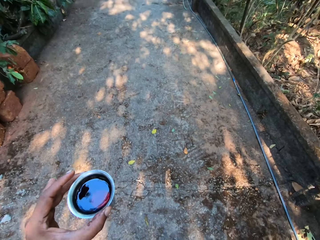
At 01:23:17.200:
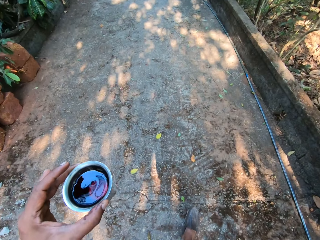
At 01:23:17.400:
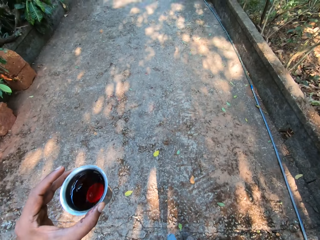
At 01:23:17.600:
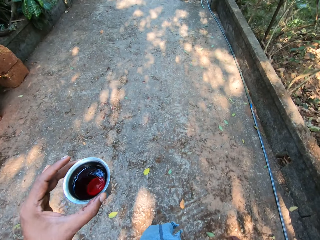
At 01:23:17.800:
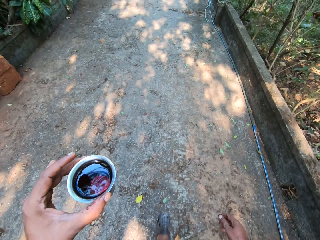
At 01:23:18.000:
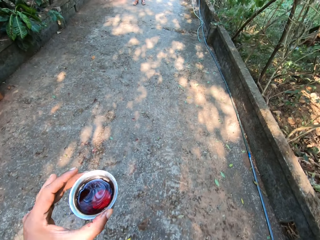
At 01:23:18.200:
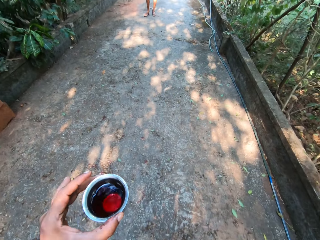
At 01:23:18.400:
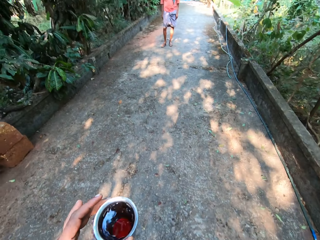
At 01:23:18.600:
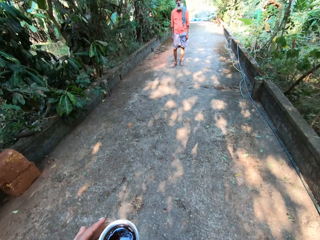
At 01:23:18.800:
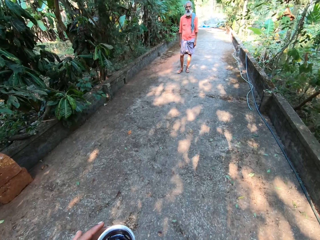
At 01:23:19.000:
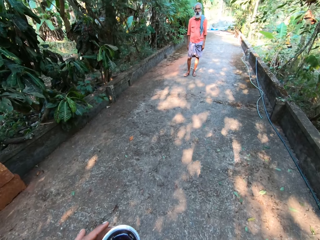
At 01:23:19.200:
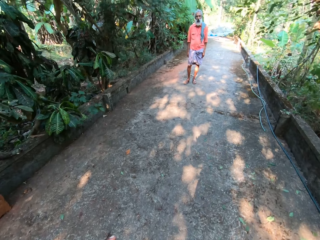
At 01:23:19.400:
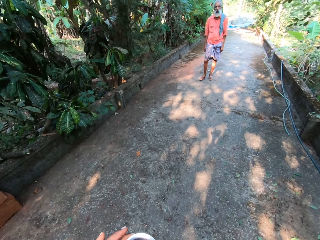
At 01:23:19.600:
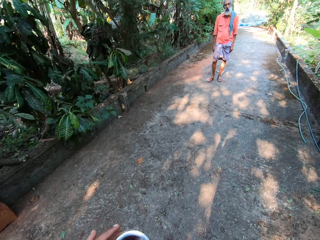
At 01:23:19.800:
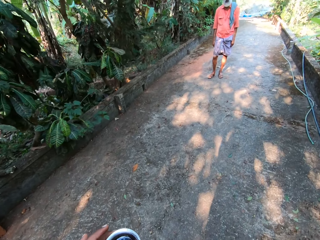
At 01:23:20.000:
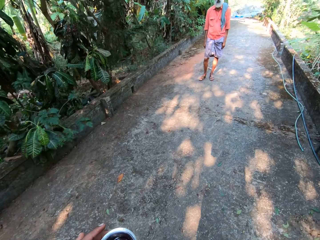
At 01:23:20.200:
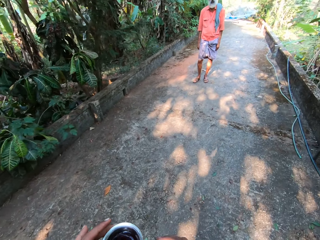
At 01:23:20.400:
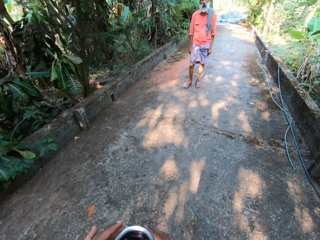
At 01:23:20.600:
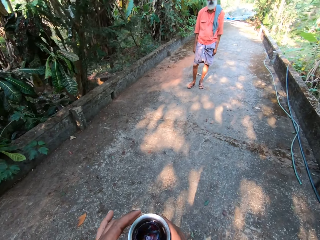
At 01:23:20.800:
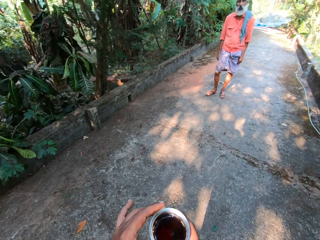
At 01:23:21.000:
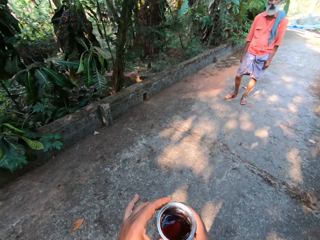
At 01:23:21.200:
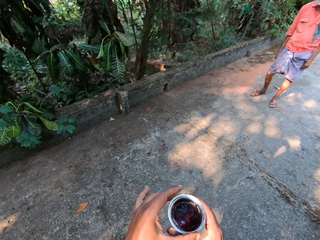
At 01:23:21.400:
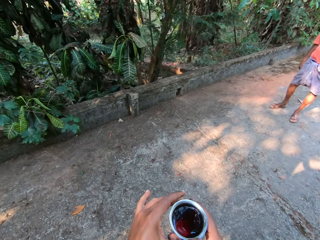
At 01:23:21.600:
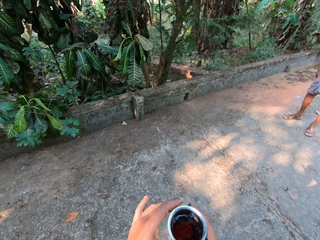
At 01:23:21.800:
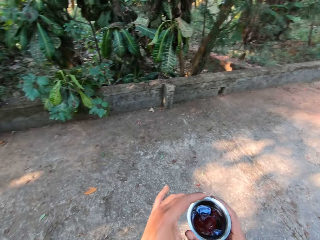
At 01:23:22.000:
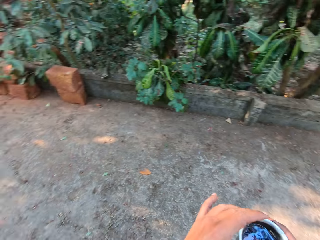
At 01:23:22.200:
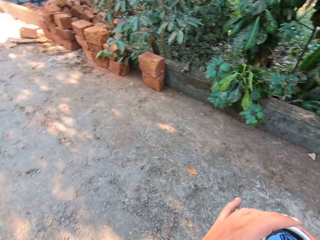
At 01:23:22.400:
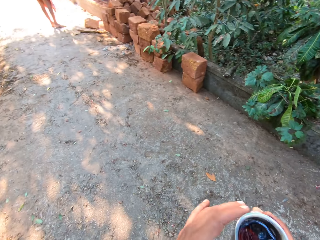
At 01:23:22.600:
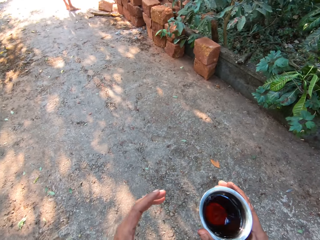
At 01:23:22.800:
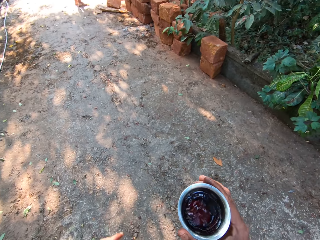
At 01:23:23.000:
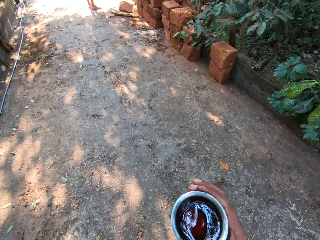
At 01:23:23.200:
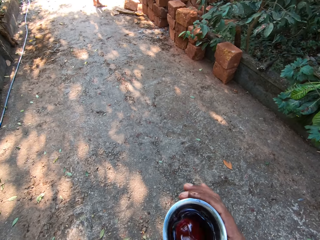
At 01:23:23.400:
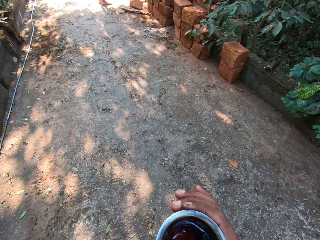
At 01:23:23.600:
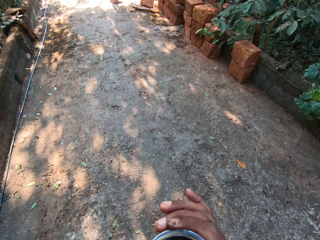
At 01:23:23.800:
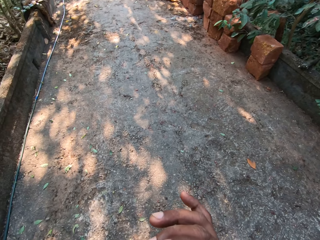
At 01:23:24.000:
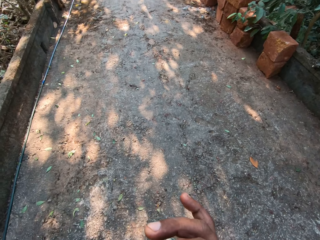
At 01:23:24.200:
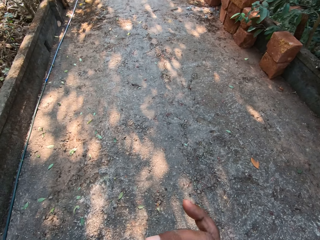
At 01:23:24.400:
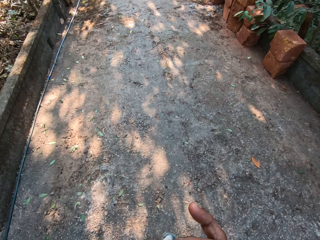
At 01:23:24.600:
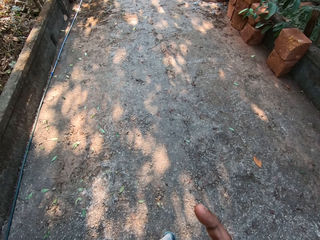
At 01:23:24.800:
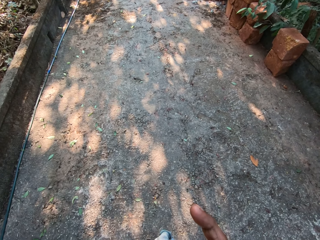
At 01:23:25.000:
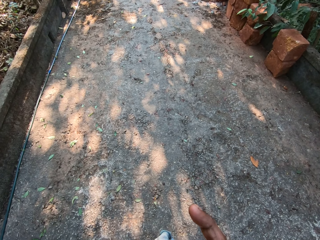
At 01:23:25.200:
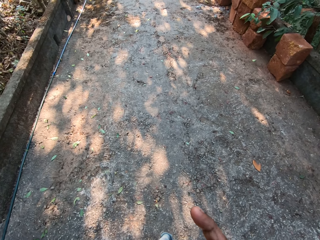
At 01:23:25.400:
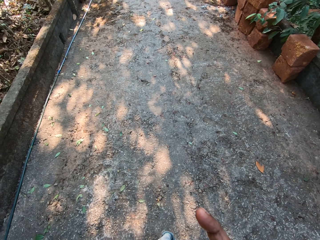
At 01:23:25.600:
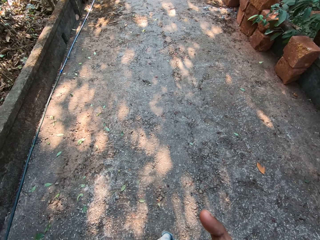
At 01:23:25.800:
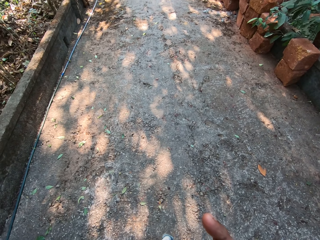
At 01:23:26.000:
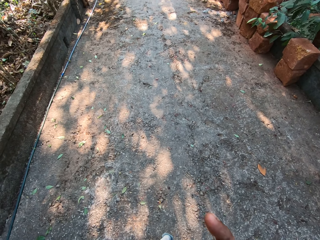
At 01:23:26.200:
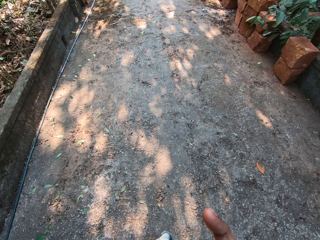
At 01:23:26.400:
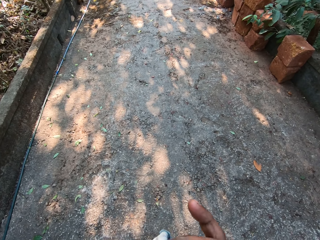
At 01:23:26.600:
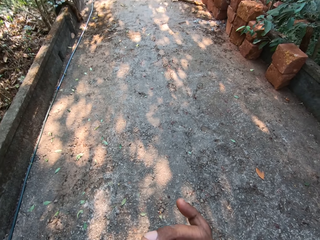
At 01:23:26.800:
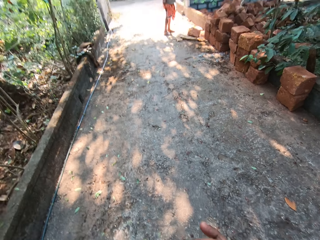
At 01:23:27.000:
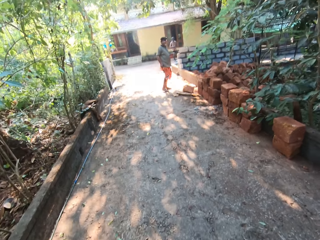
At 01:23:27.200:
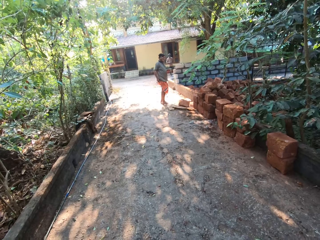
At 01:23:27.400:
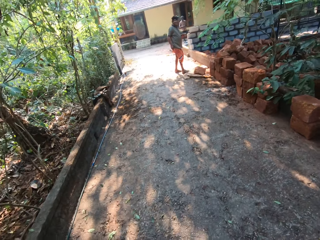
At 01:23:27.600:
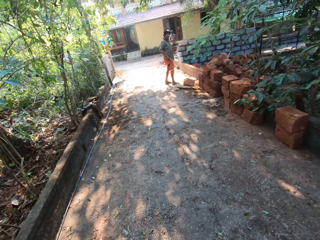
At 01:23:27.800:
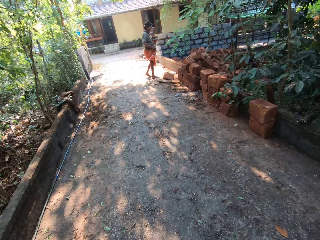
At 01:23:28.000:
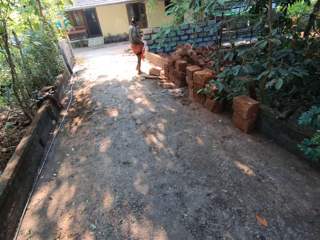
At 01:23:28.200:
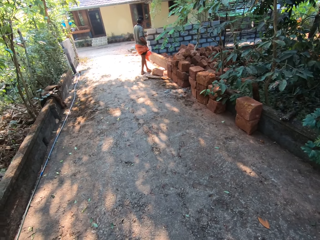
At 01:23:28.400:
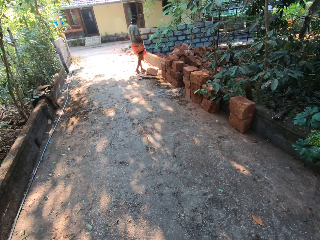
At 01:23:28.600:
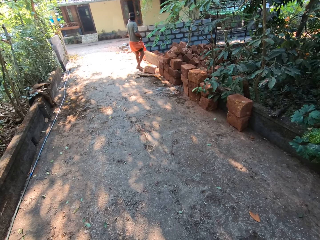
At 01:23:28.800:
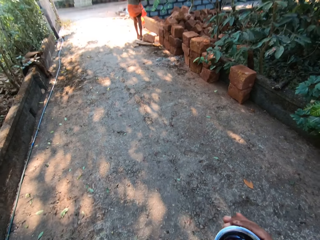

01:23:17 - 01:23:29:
The camera wearer converses with a man. He walks across the path. He drinks some juice from a cup with his right hand.

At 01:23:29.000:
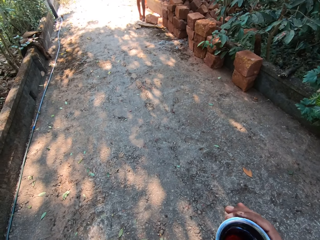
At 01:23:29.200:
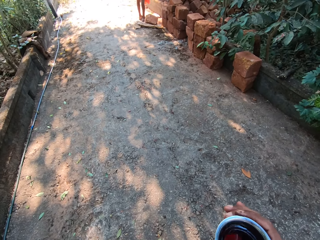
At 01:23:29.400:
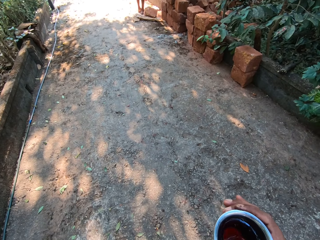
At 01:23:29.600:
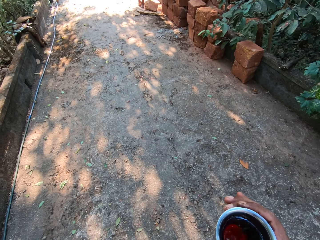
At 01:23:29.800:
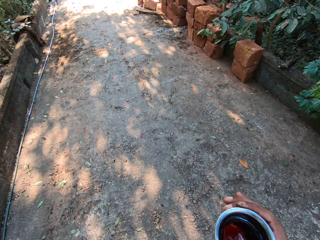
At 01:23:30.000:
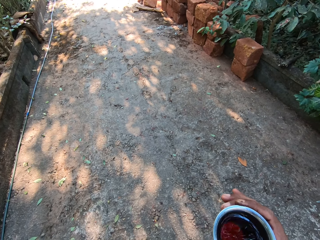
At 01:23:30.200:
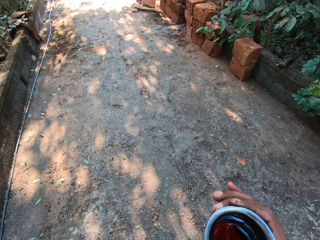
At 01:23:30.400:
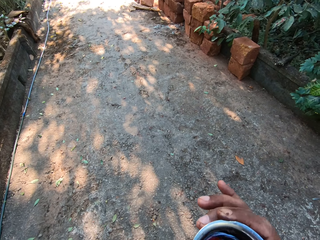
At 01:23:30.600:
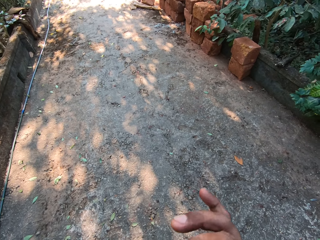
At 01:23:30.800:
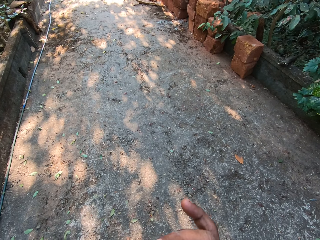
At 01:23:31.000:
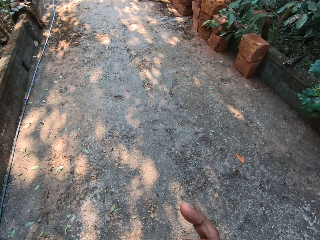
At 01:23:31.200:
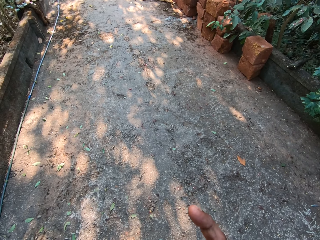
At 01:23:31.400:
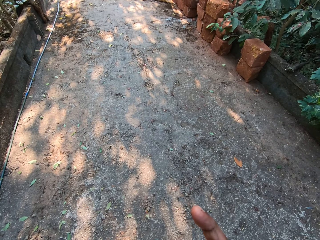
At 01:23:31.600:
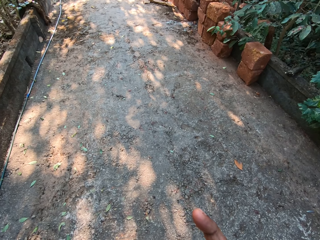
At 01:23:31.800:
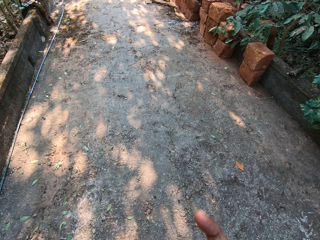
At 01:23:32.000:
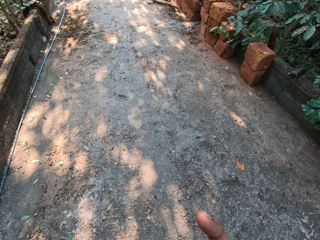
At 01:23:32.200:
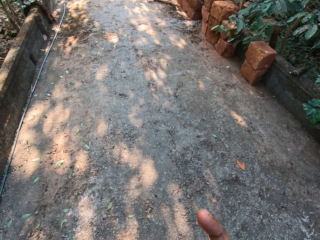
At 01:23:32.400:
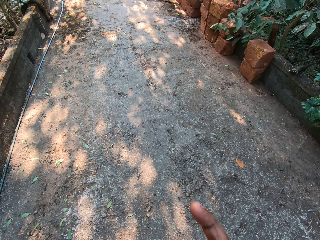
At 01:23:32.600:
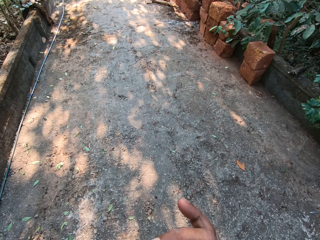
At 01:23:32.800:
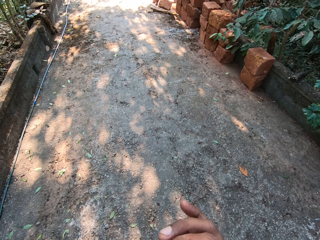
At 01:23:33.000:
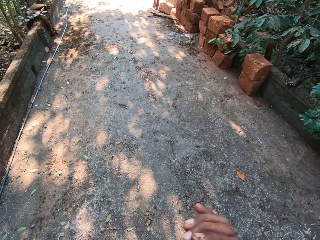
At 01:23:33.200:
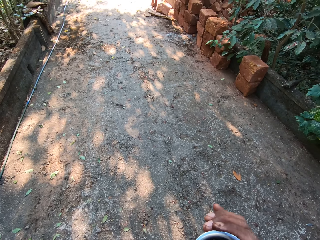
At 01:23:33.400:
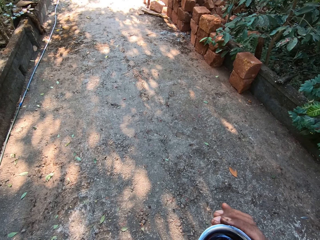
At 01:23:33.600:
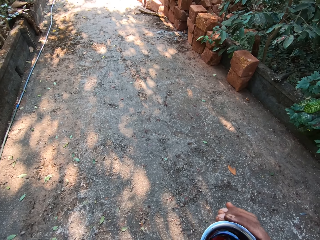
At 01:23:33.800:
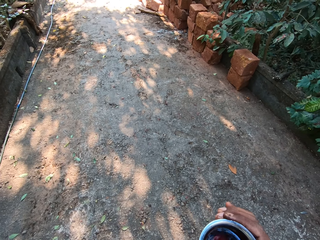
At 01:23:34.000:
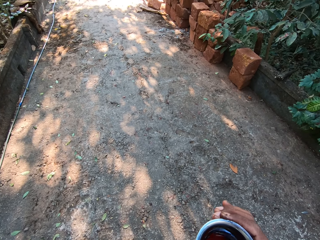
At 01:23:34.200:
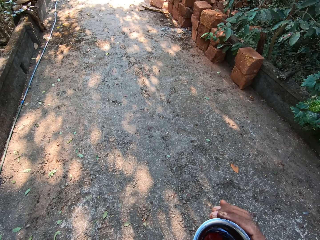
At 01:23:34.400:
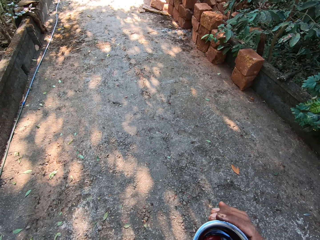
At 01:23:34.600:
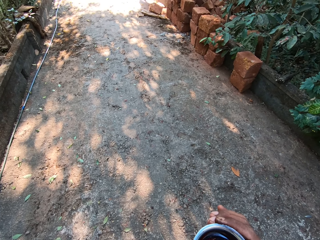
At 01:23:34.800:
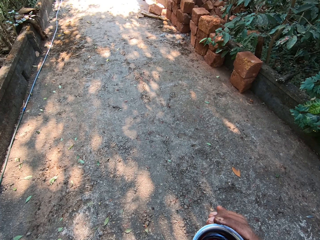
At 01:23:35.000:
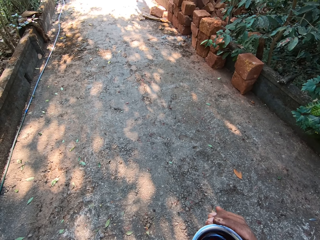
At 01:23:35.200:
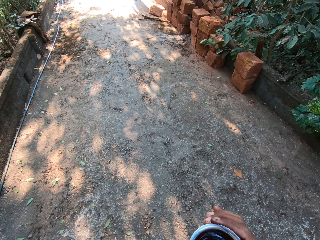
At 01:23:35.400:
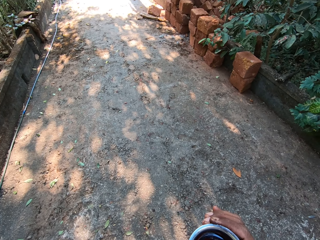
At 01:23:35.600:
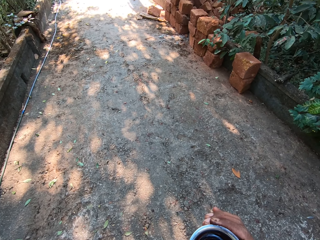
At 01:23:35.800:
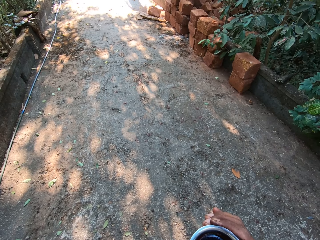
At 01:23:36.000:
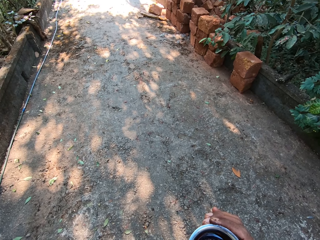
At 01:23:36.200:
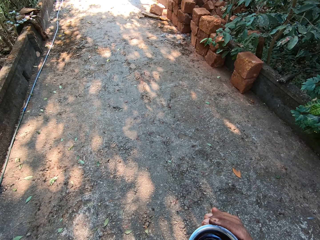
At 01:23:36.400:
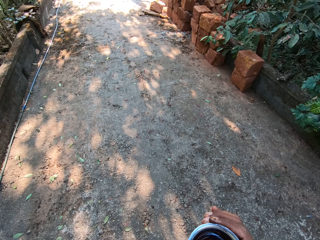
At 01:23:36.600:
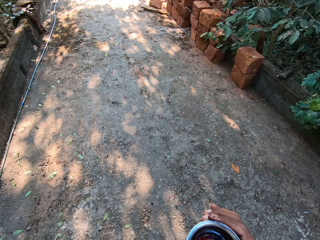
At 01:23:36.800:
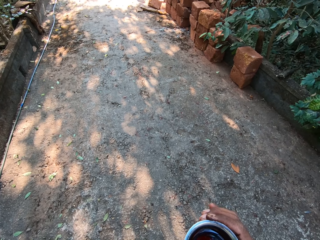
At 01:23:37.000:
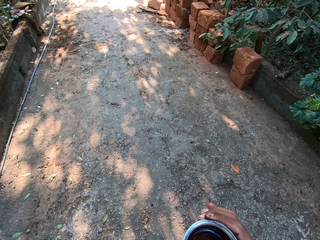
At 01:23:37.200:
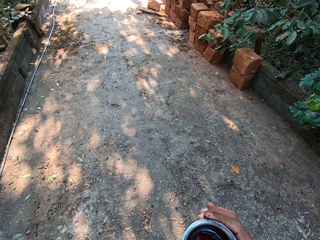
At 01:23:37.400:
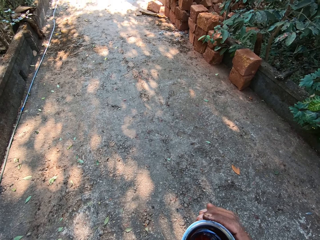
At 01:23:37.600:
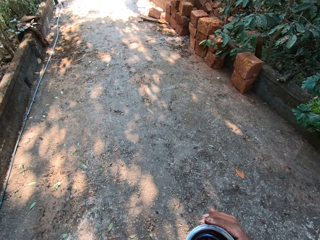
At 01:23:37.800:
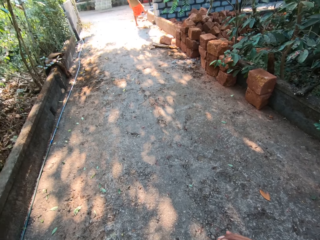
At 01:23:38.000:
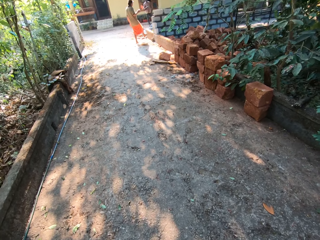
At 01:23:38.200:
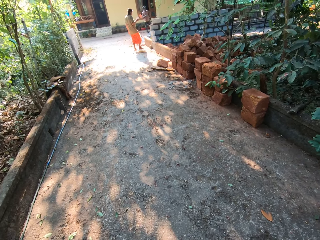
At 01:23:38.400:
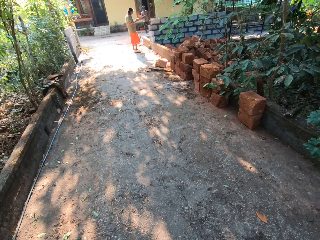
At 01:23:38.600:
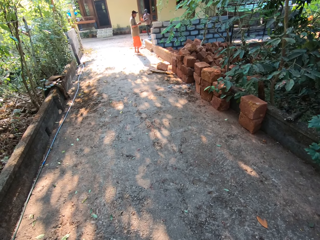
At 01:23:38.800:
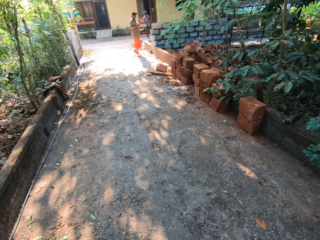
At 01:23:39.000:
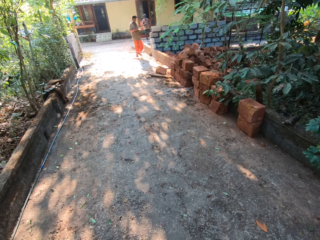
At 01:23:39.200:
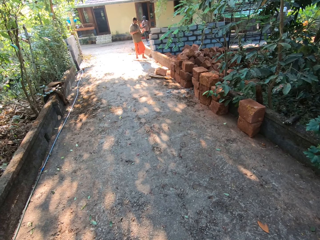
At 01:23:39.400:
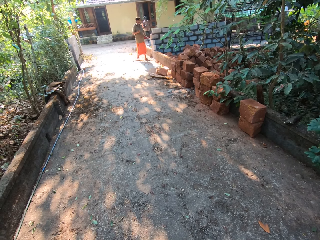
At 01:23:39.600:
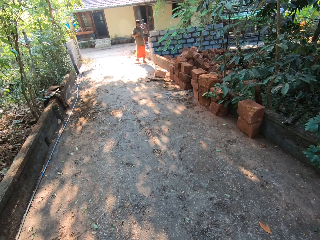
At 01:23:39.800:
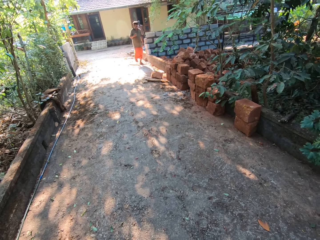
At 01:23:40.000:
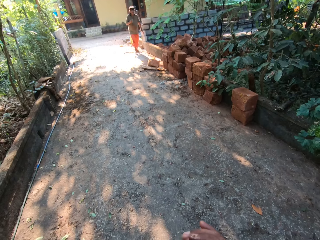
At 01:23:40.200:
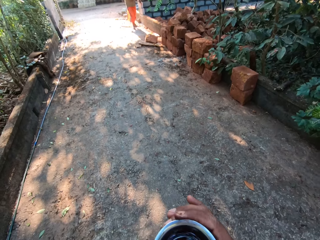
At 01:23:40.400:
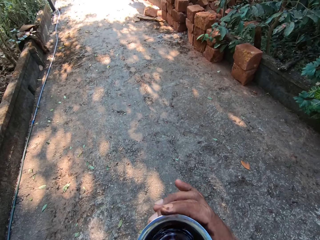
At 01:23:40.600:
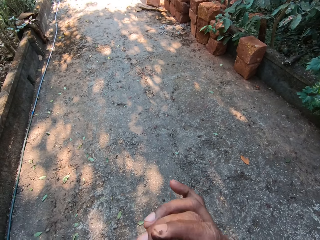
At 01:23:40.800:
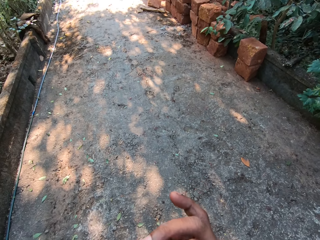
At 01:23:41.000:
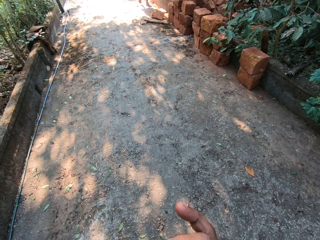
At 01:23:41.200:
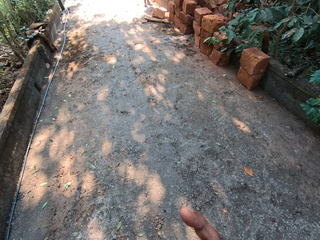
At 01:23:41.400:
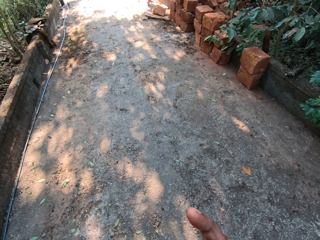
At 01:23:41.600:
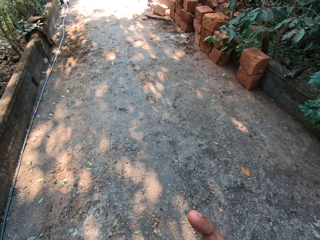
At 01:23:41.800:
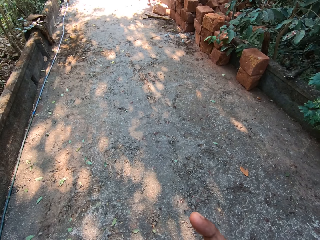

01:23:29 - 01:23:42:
The camera wearer drinks some juice from a cup with his right hand. A man converses with another man. The camera wearer drinks some juice from the cup with his right hand.